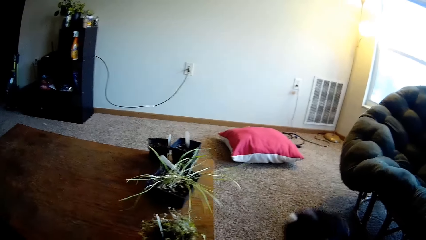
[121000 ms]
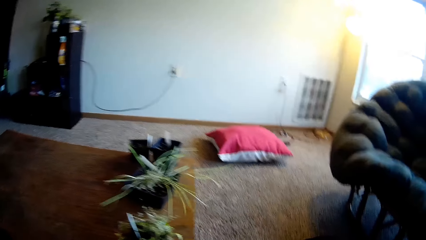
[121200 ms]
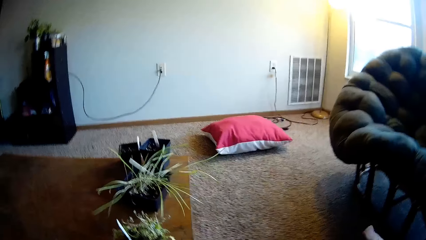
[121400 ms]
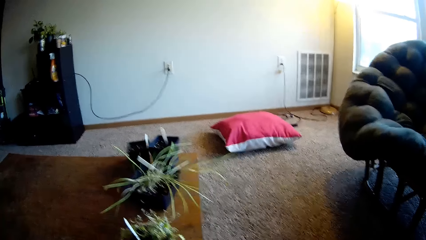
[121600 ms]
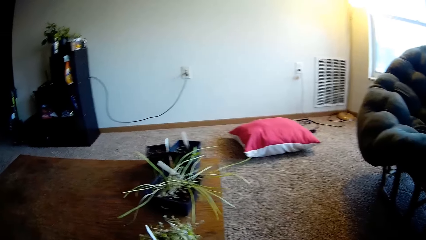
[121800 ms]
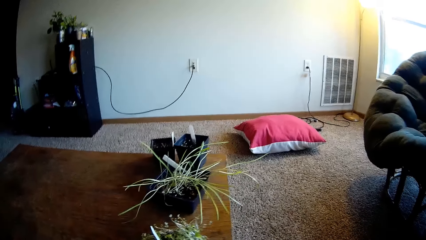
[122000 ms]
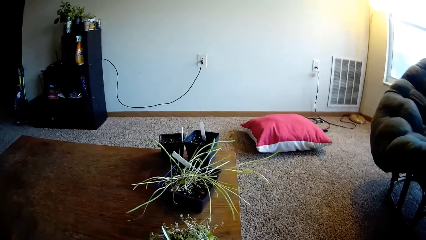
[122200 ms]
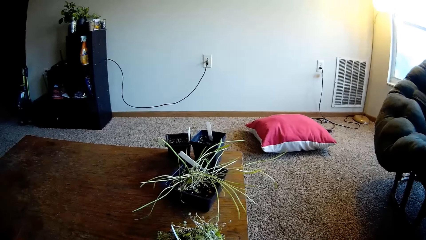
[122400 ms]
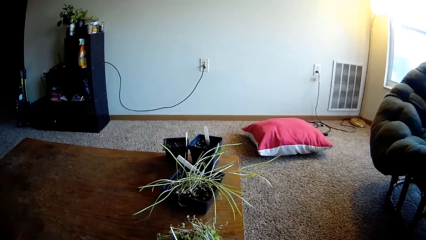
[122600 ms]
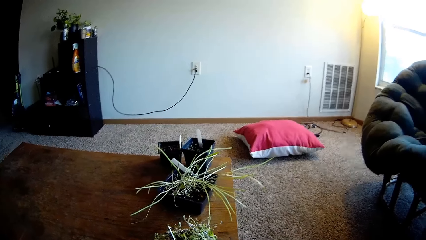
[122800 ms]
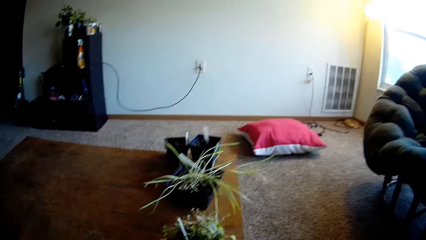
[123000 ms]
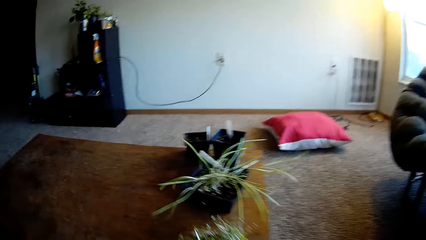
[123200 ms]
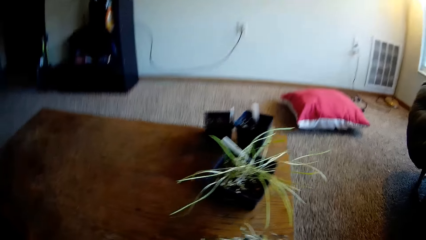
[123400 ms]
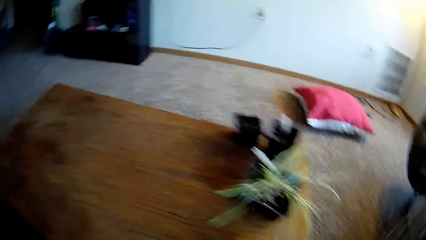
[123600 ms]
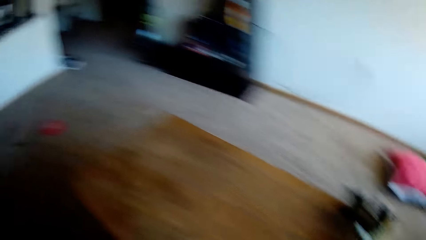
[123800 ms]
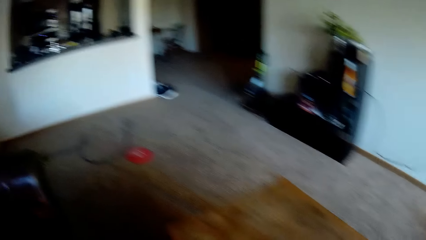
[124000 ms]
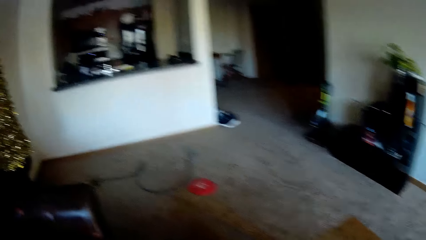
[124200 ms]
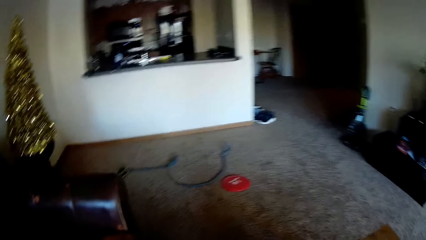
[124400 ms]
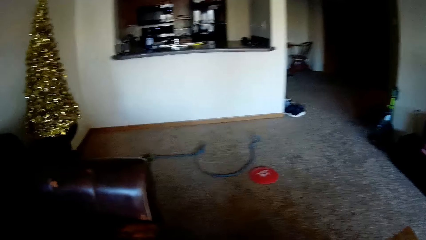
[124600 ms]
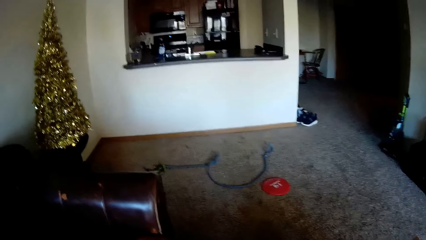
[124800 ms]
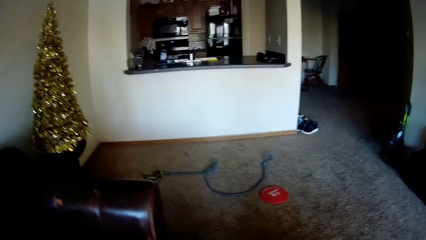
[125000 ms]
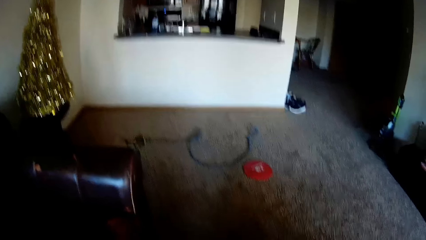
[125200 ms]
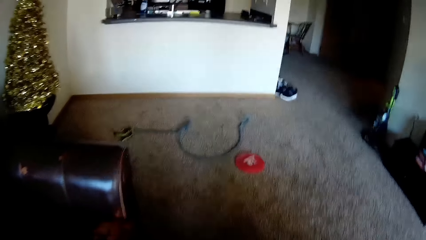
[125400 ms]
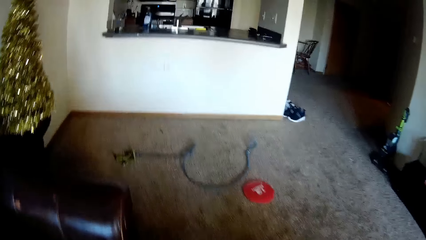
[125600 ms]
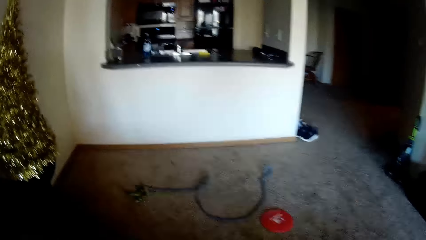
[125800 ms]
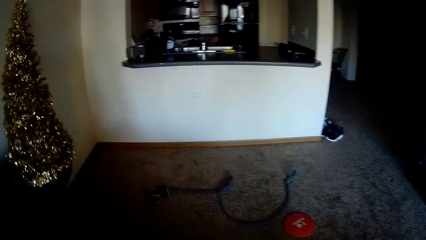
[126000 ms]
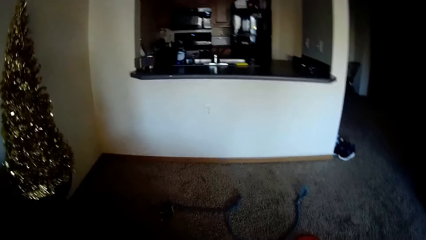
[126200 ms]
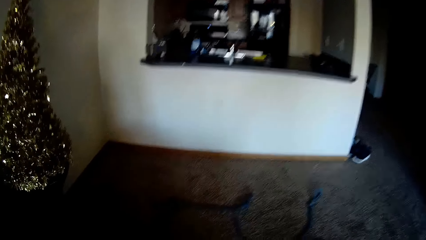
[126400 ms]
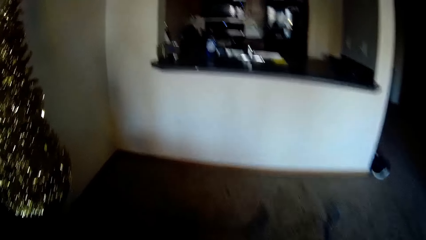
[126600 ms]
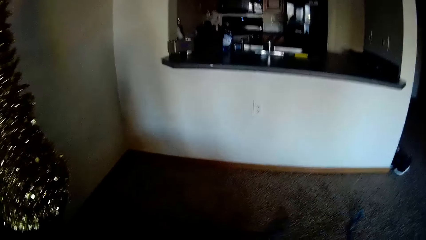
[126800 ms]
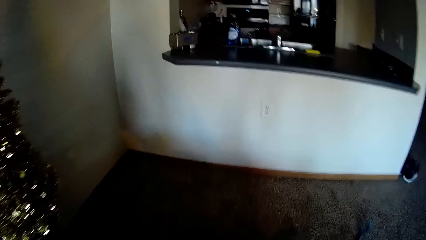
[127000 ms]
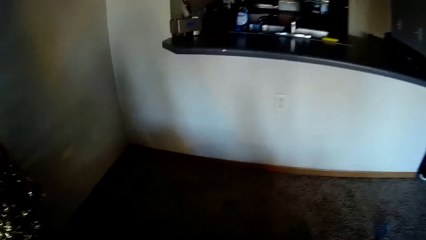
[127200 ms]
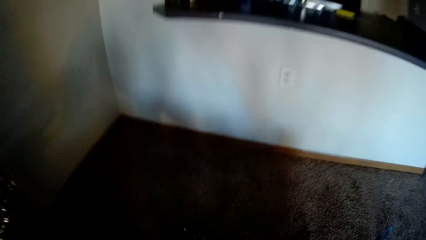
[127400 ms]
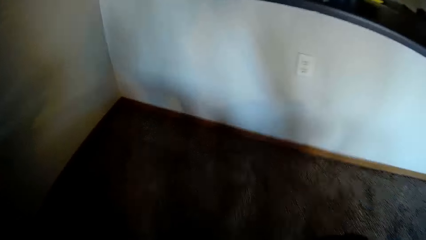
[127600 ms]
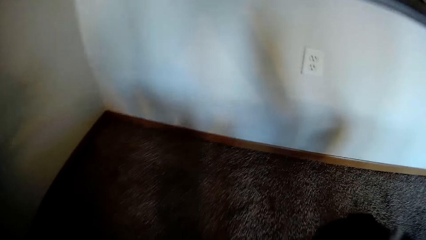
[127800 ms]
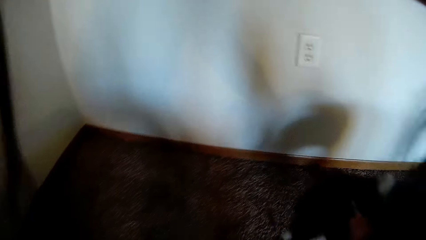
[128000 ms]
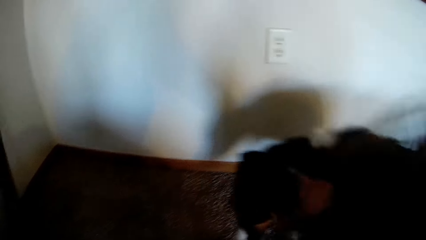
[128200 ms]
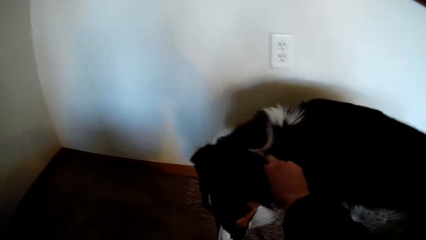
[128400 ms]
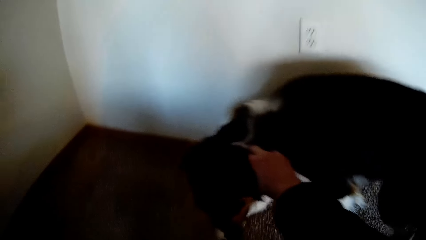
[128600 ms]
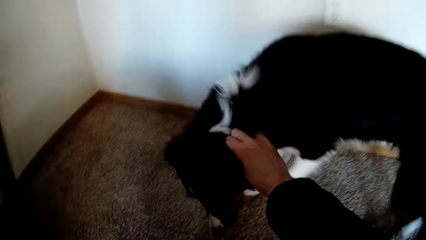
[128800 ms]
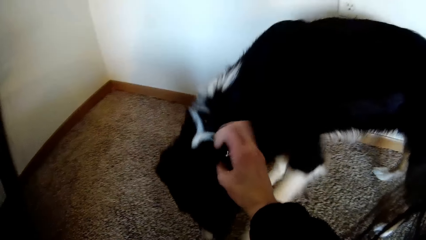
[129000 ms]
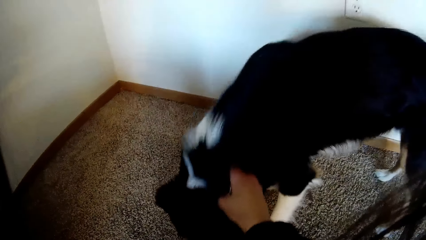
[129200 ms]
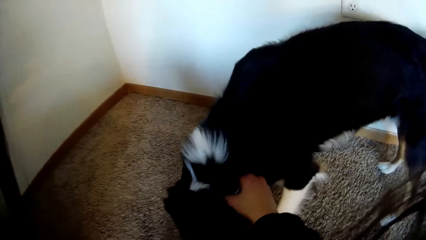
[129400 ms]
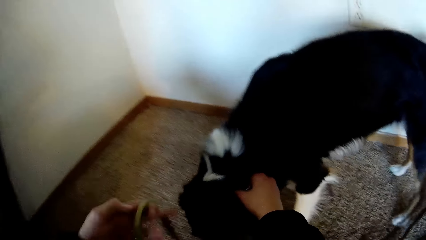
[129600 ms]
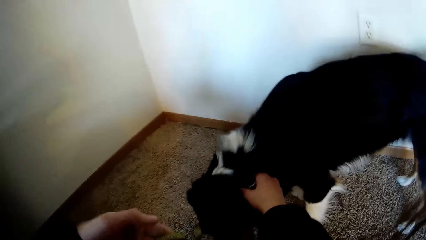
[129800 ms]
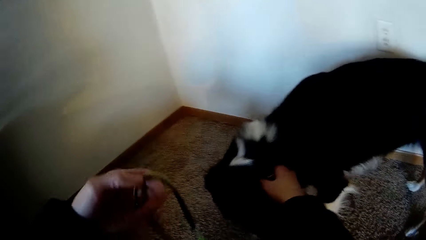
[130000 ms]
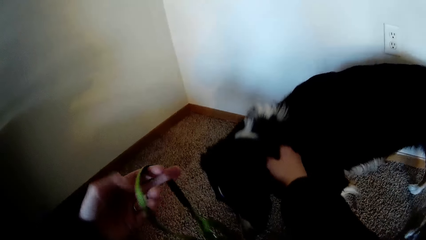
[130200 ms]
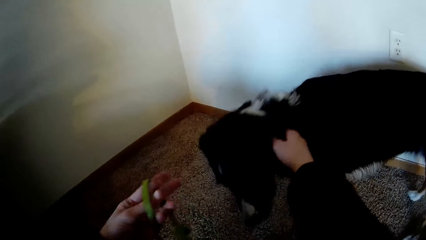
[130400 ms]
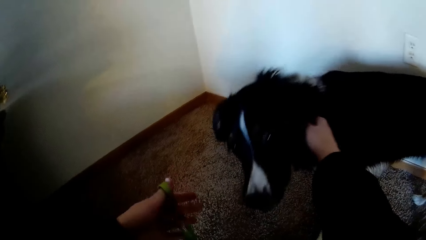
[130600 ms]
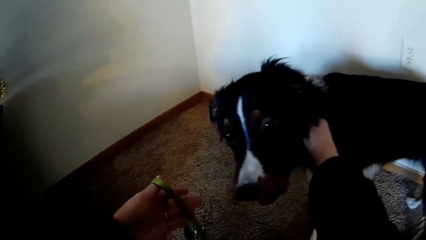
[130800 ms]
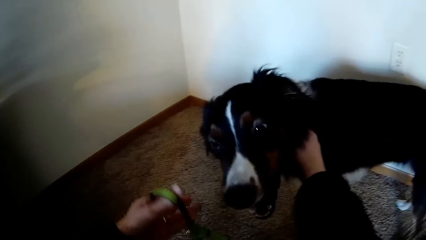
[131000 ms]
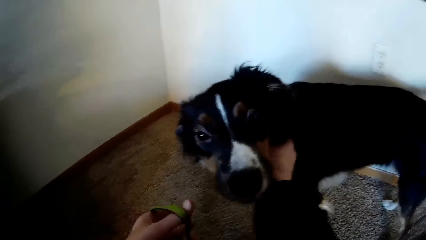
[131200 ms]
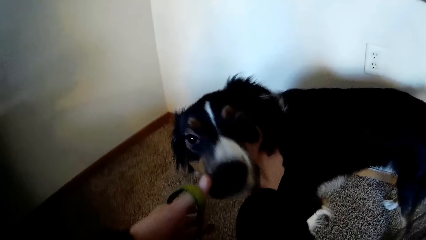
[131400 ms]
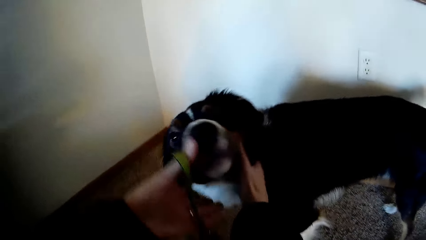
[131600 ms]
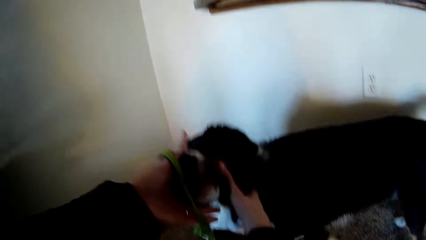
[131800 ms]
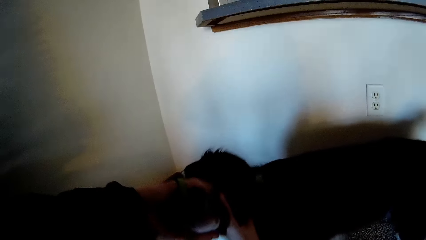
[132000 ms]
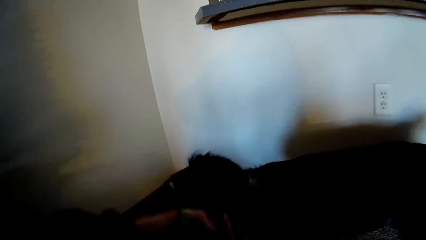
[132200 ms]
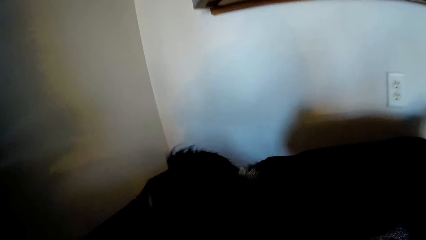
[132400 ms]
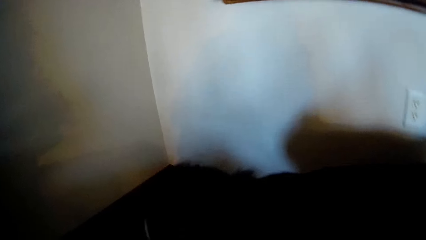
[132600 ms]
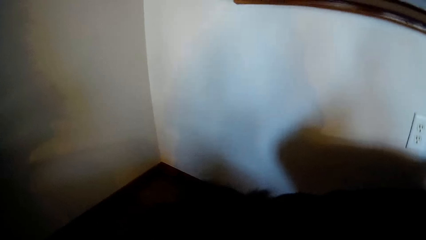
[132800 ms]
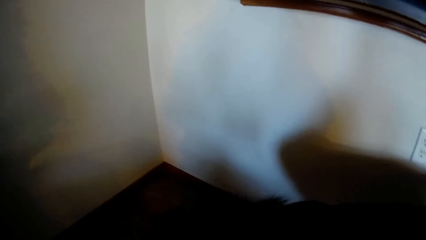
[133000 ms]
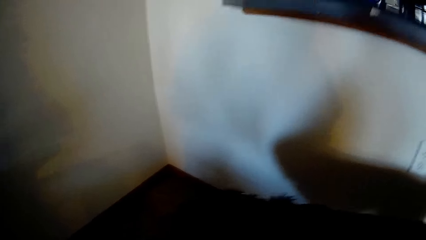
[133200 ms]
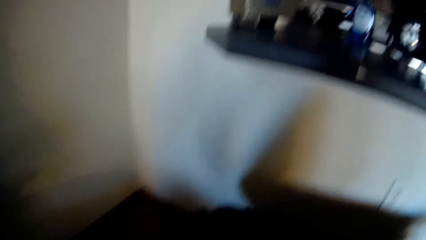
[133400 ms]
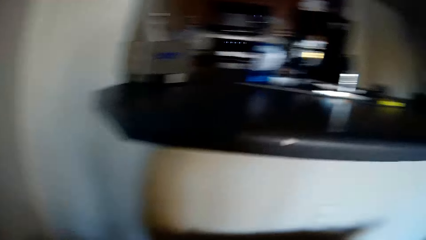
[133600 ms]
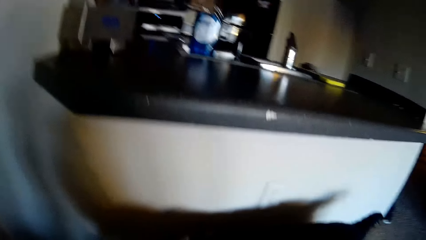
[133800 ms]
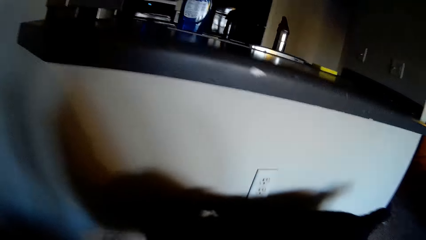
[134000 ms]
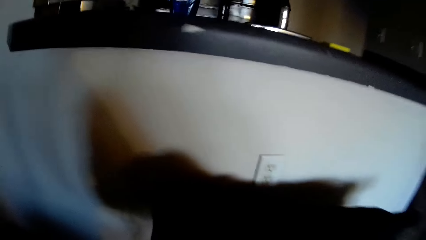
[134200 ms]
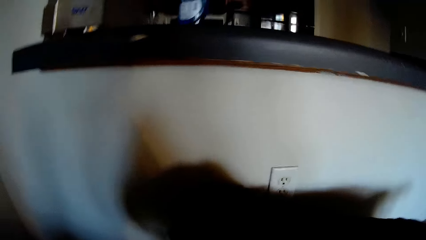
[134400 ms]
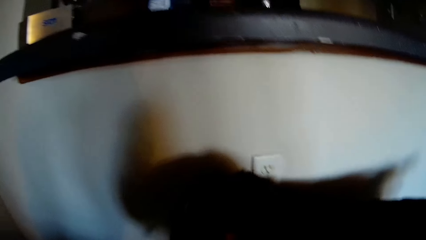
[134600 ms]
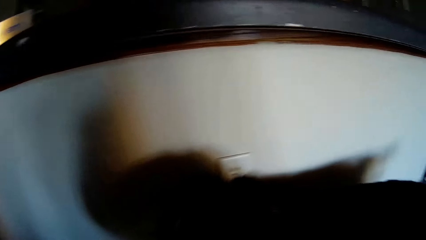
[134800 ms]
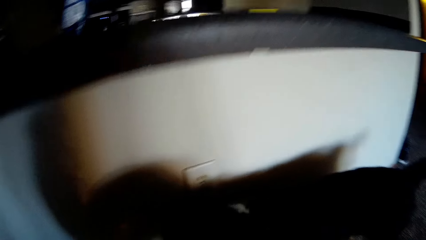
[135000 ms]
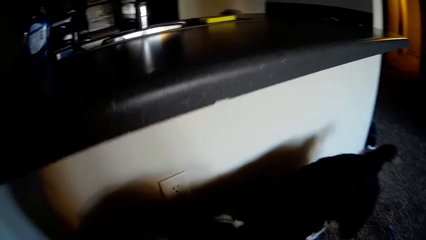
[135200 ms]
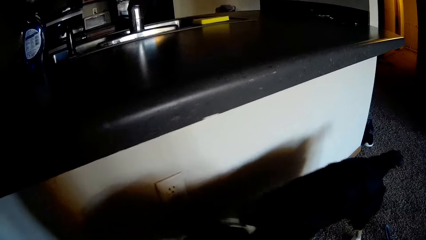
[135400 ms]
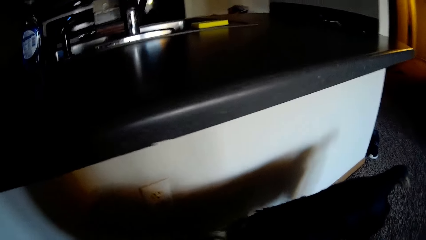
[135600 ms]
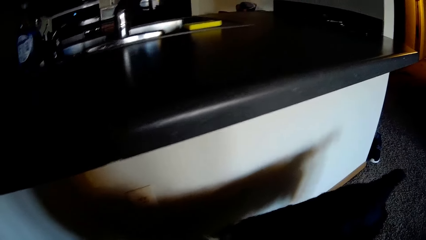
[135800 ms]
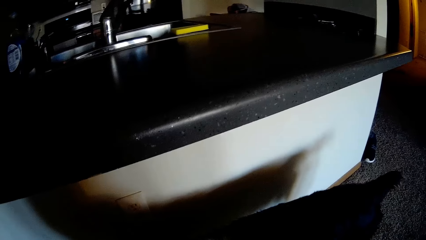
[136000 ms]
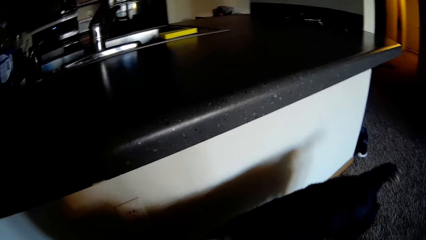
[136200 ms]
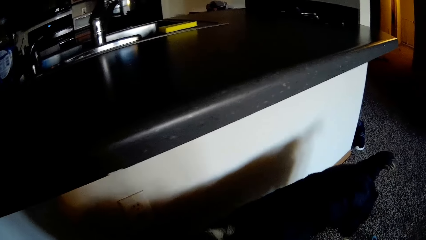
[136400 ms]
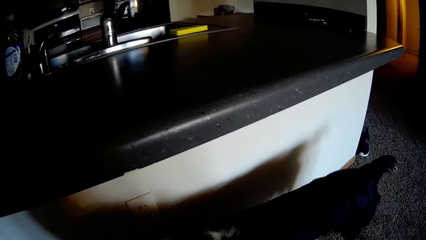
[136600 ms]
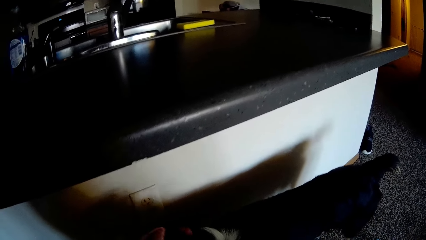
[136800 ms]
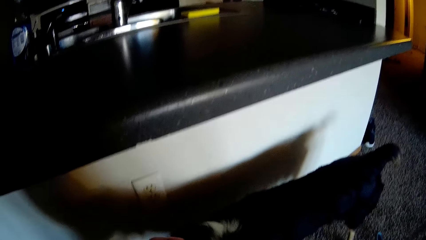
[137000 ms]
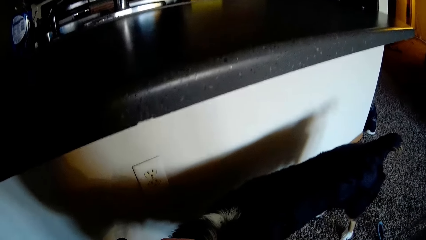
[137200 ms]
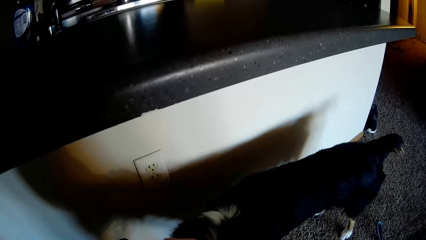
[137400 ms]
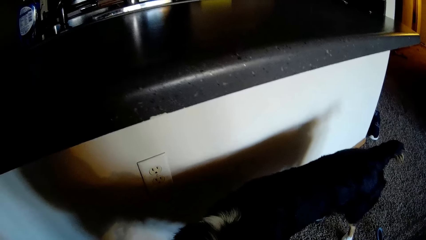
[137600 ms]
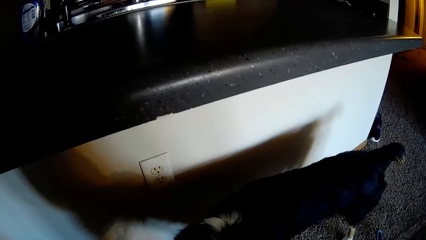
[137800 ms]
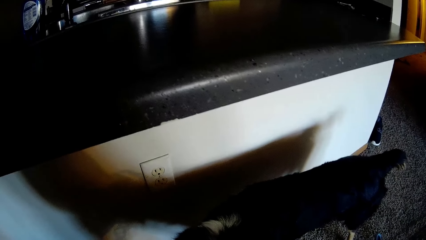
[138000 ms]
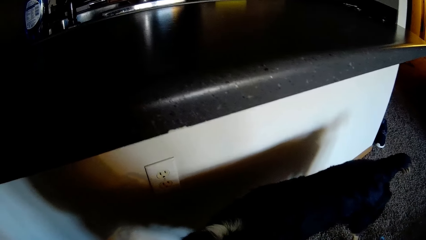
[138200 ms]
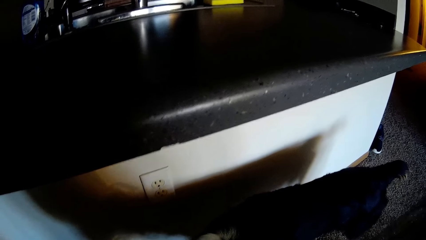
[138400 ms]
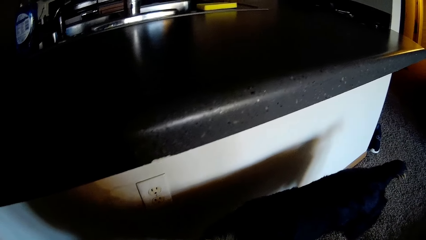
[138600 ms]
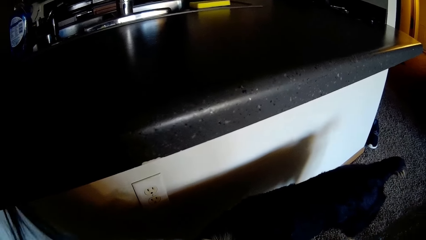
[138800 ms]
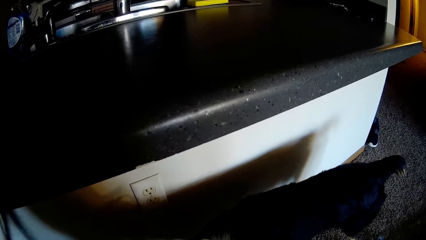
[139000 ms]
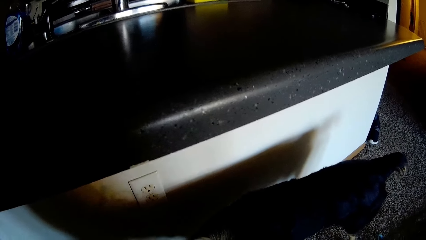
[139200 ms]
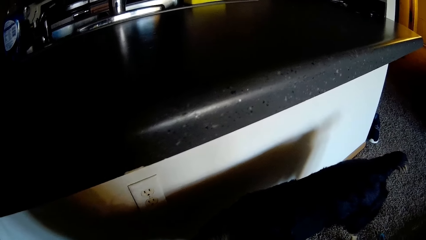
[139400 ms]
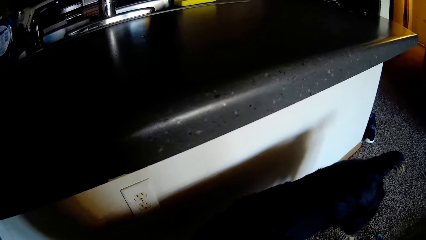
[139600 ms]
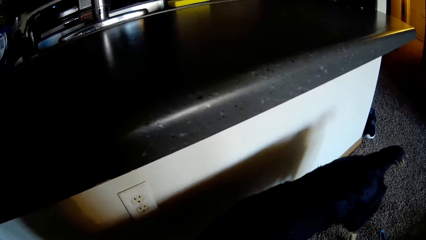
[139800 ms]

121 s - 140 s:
The camera wearer walks in the house. They pick up the dog leash. They hold the dog's neck. They hold the dog leash. They put the leash on the dog's neck. They put the dog leash on the dog's neck.
